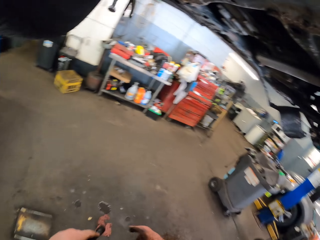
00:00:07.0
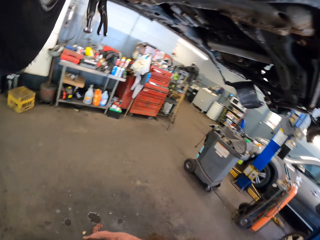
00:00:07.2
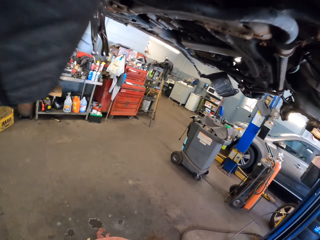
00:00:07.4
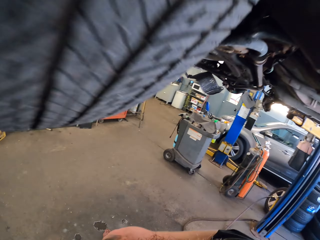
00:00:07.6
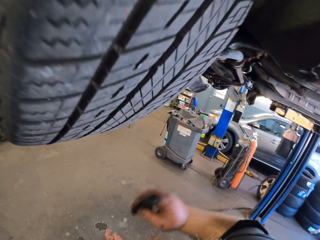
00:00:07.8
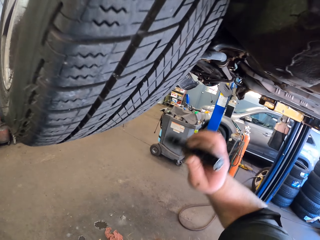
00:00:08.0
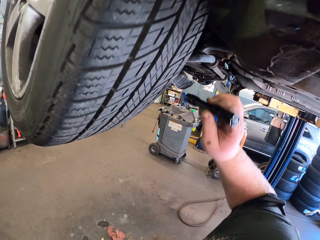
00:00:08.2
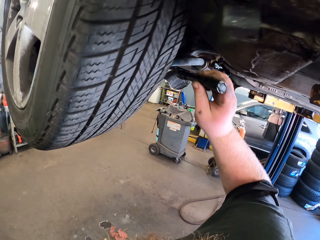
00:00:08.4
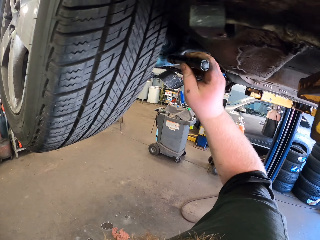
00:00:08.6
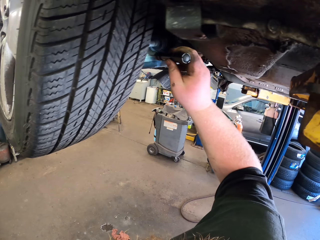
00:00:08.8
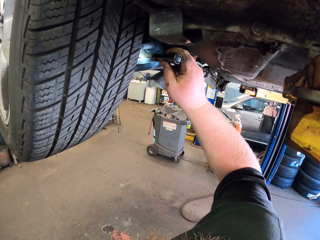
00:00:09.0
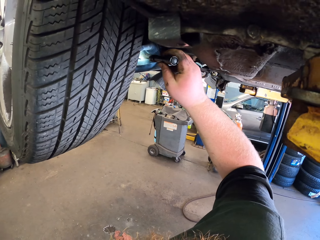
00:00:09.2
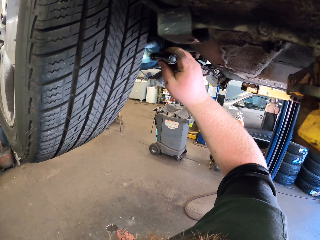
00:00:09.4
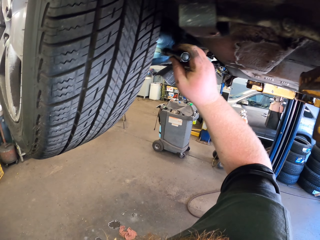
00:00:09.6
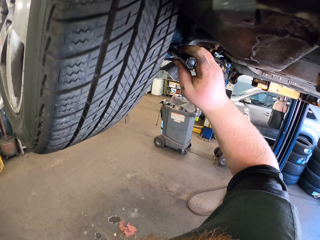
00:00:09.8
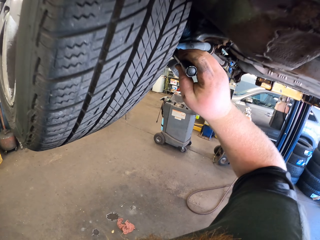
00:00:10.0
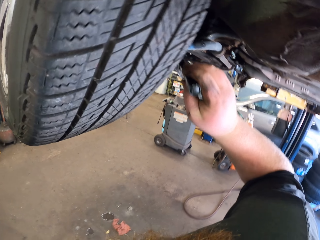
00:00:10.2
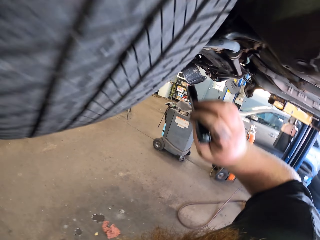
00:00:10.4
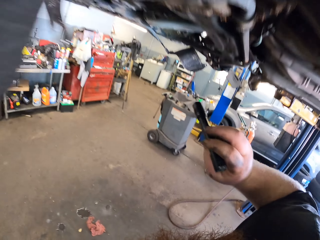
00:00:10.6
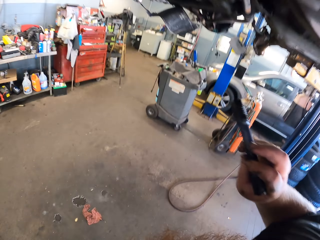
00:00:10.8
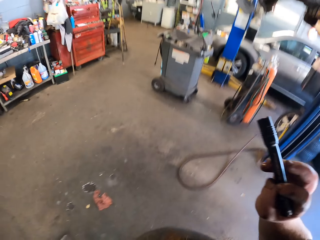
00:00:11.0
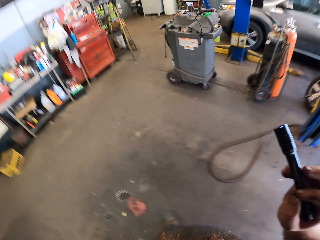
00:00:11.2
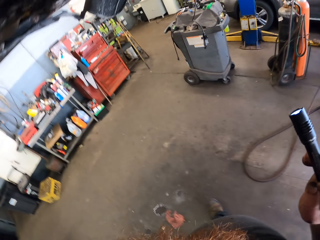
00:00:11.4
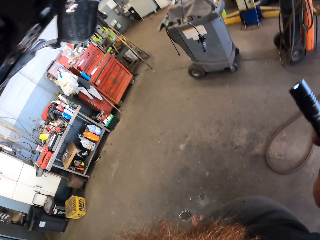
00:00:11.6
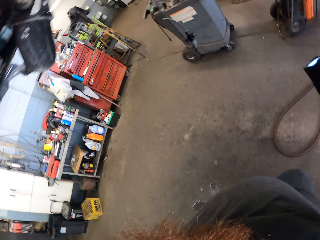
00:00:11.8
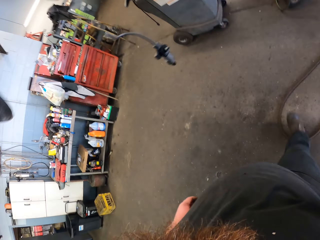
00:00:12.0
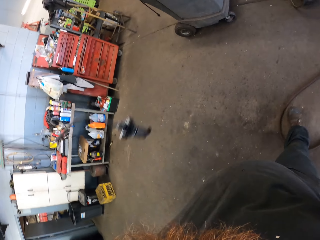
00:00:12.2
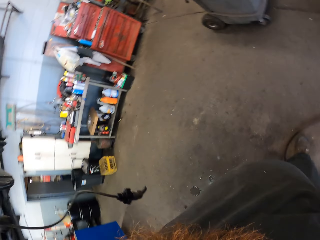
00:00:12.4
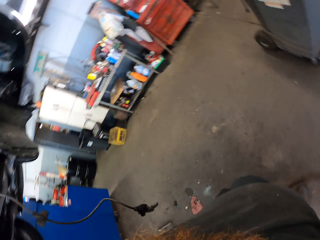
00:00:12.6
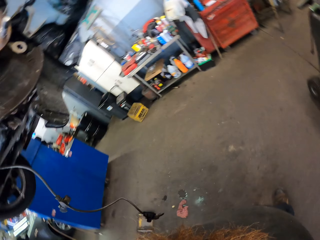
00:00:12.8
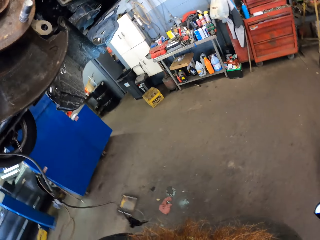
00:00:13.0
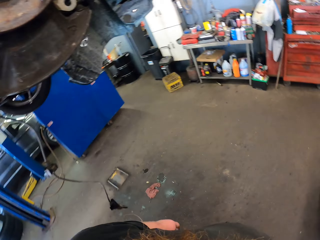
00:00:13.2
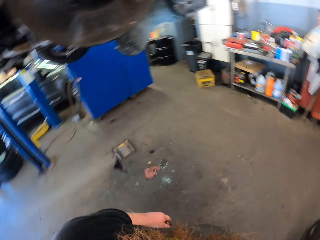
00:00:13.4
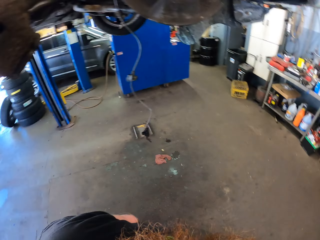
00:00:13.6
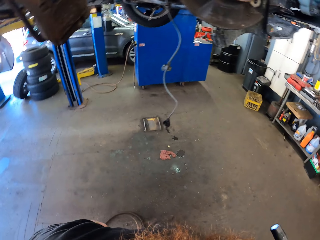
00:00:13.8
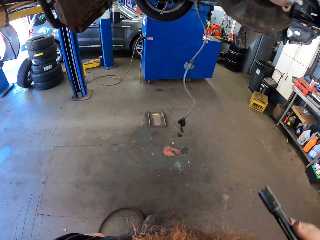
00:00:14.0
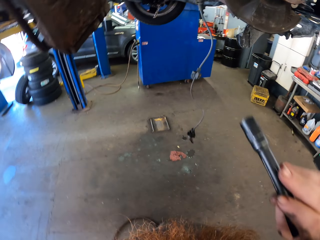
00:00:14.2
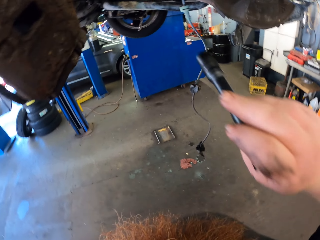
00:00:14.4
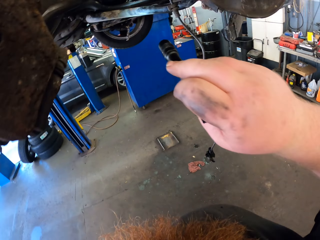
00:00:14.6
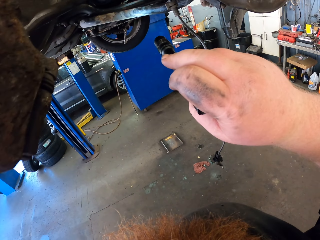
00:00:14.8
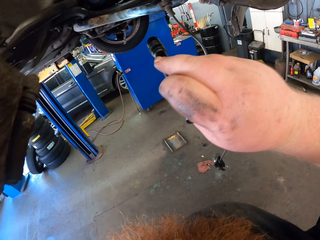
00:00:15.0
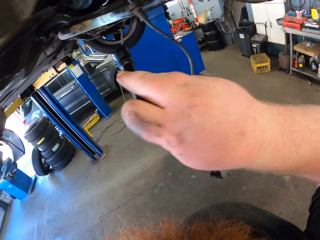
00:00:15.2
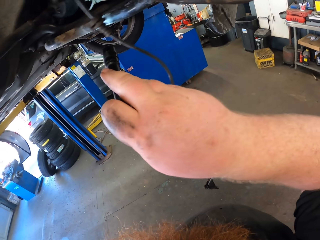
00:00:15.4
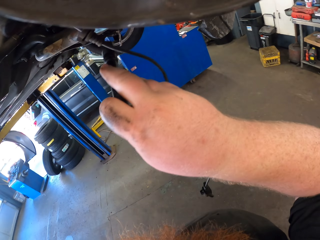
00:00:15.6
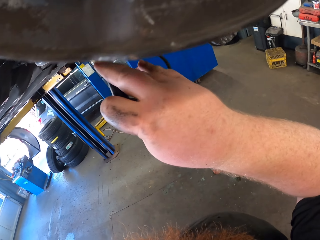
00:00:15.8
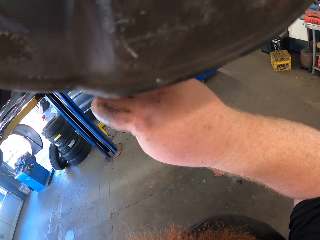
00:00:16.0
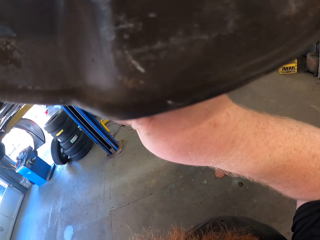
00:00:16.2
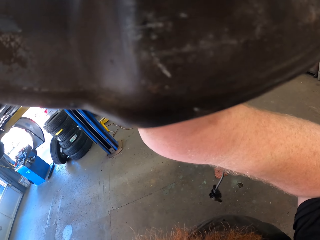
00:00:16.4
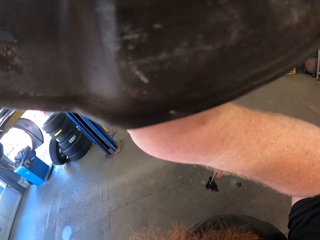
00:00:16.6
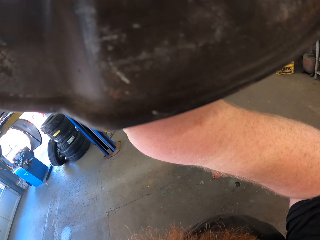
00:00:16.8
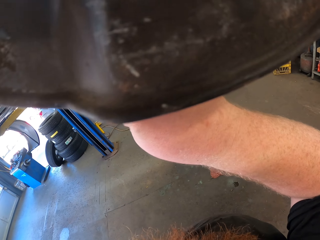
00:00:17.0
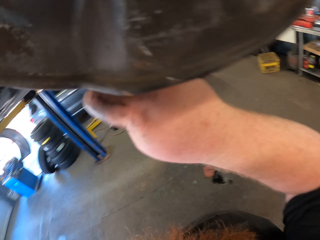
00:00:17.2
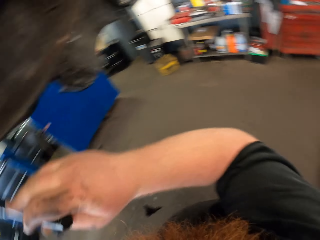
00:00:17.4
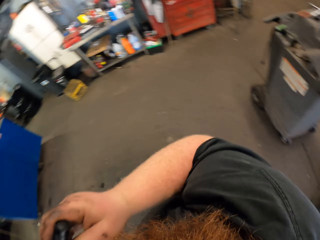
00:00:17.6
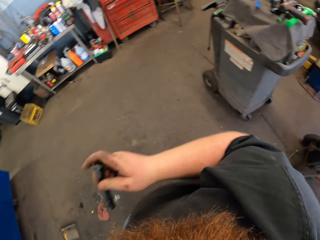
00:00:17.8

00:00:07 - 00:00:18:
The camera wearer lights a torch. They move around the car. They light the torch.

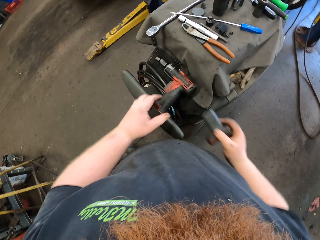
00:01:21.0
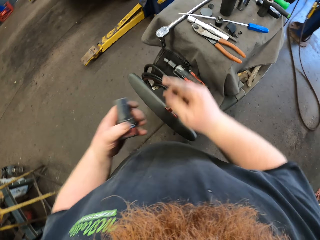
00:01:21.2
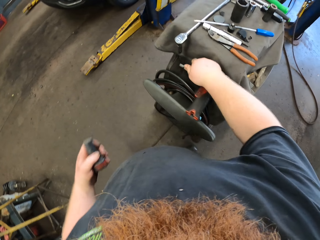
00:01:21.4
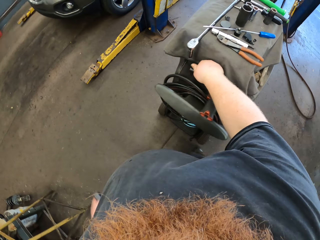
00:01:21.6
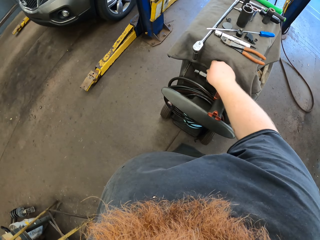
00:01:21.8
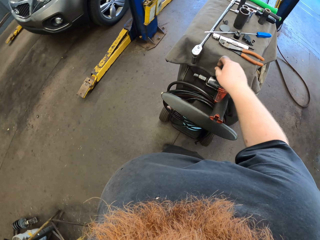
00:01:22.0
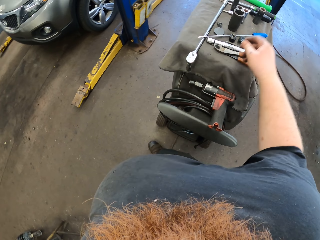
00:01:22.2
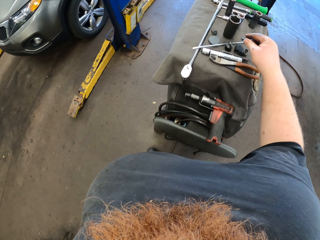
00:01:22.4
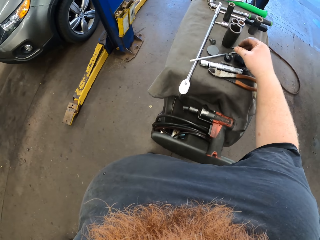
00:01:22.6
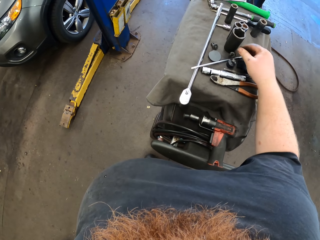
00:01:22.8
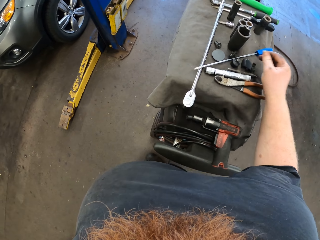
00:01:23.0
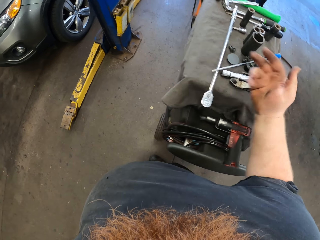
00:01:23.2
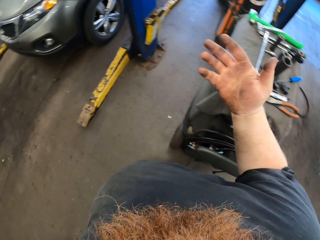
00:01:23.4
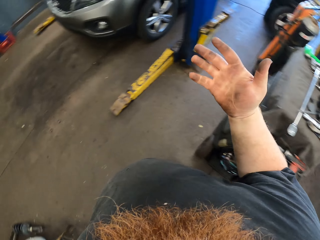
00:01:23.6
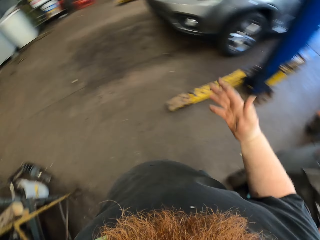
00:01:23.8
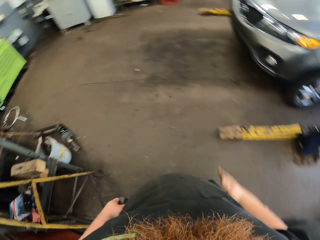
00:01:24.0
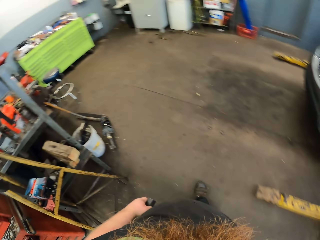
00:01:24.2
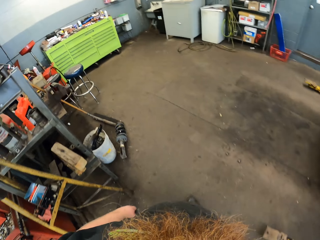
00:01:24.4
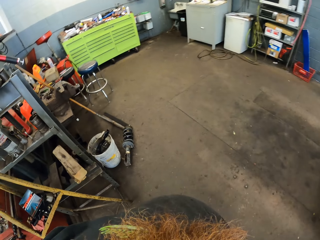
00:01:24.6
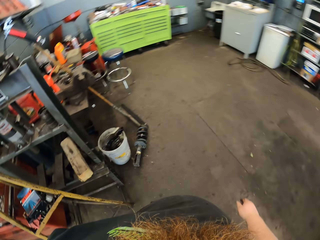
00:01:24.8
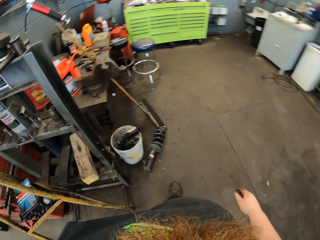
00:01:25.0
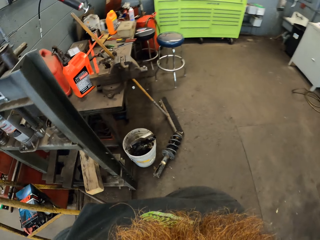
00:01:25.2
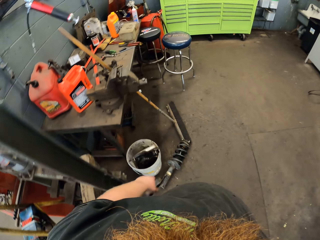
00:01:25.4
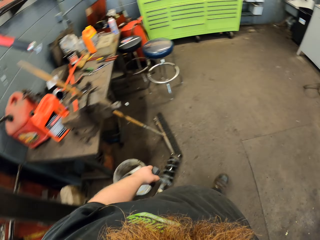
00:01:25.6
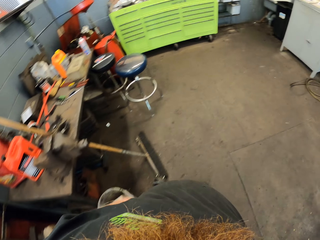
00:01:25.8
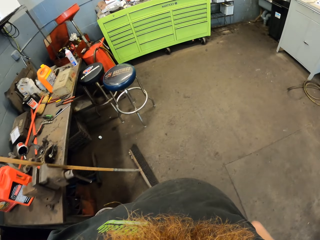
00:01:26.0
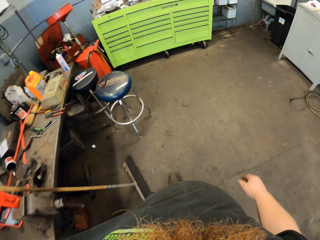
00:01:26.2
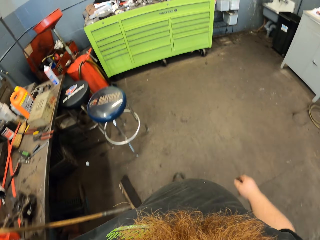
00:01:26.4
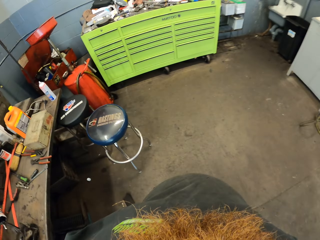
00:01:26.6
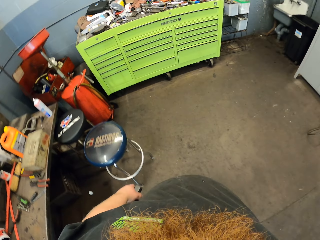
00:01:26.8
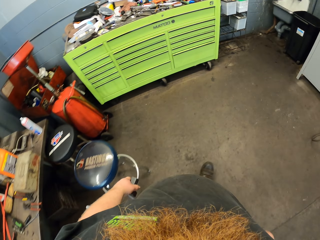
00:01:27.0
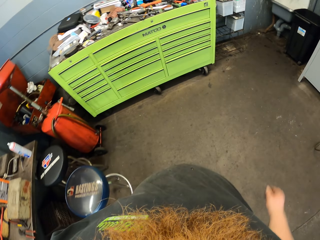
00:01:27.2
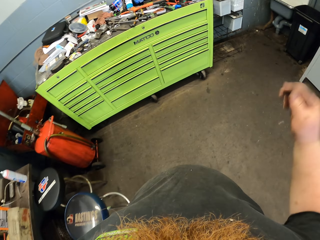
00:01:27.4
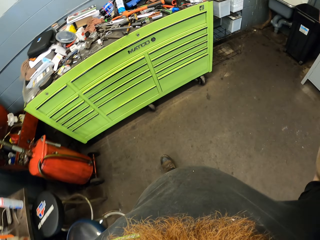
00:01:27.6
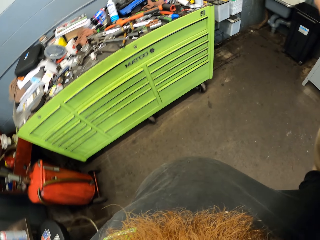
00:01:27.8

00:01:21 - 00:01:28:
The camera wearer removes a drill bit. They put the drill bit or pry bar on the table. They walk in the room.
